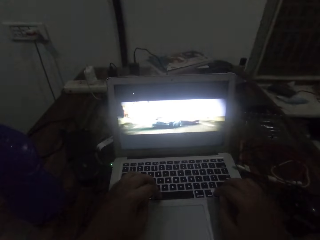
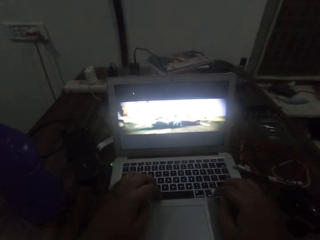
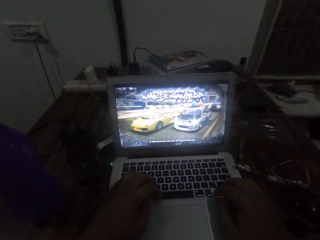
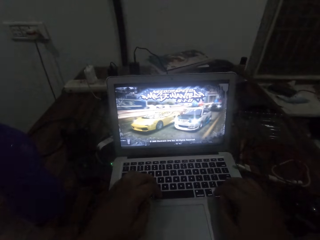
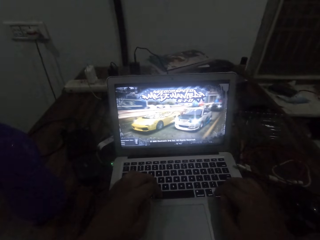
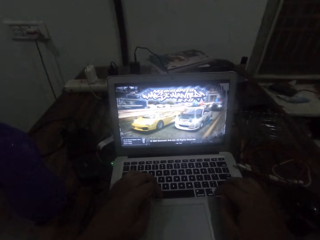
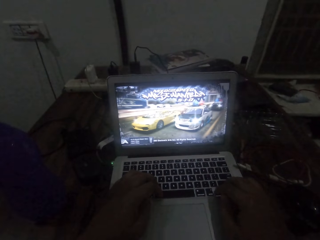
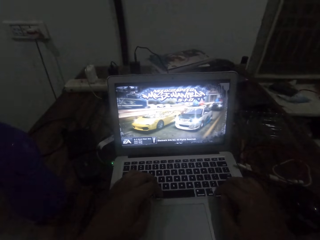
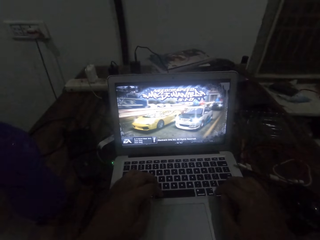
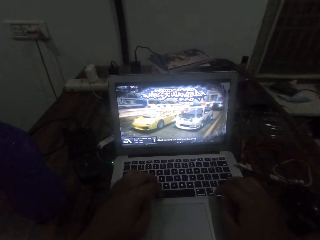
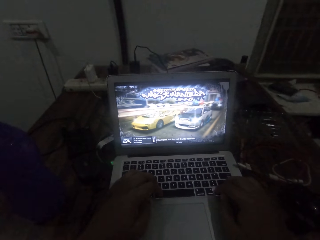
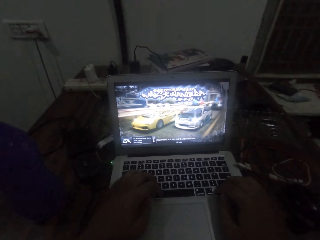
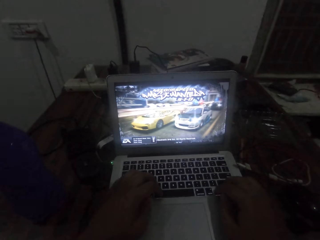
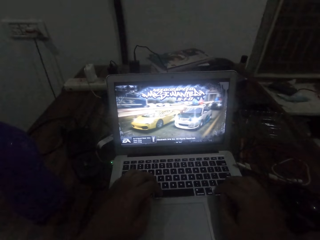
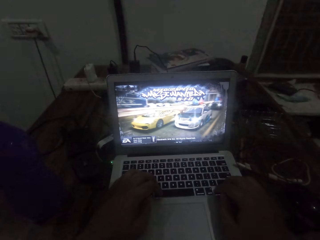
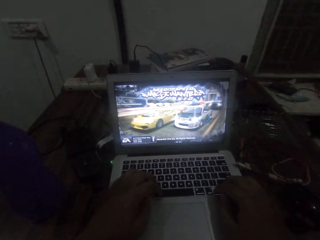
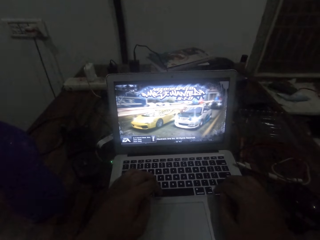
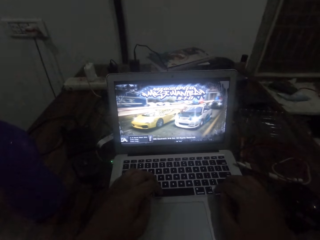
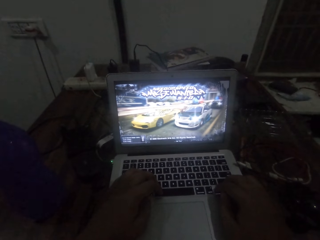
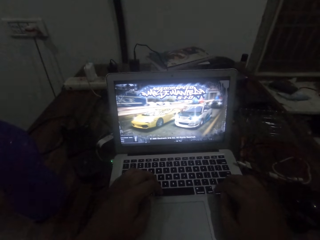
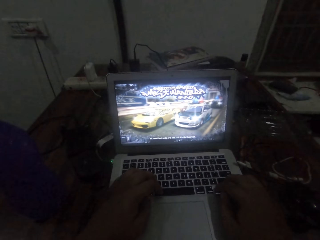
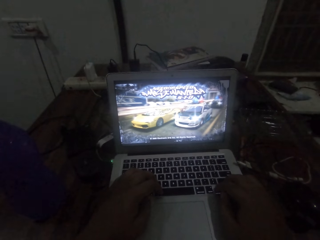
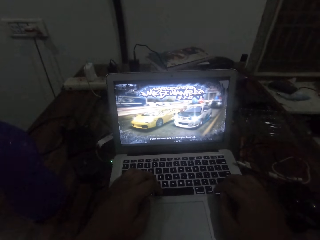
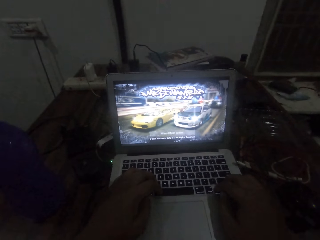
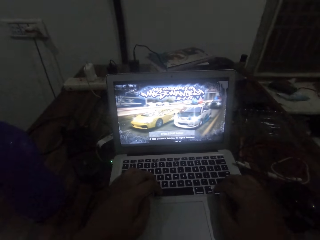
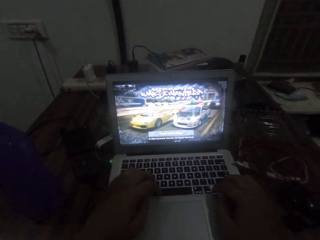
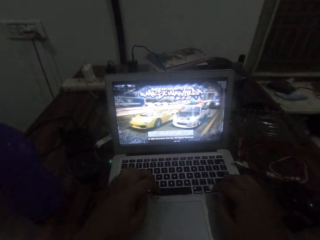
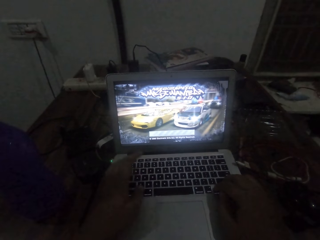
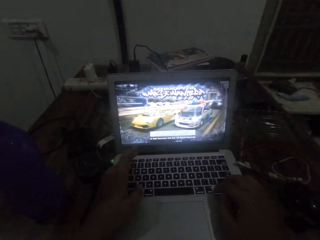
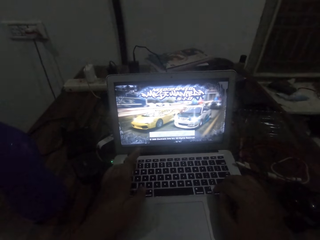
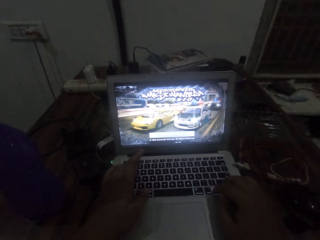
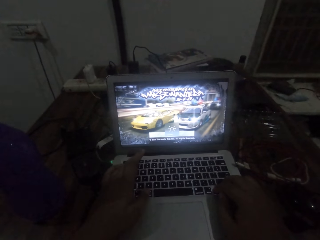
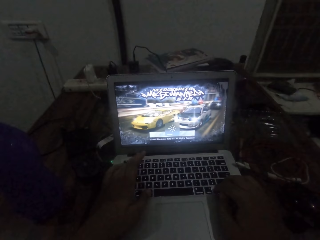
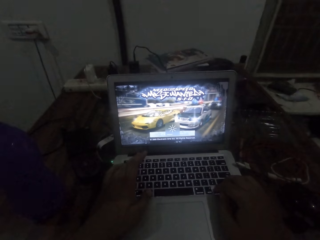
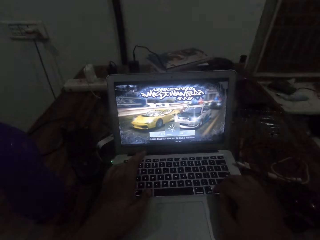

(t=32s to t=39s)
The camera wearer plays a video game on the laptop on the table.

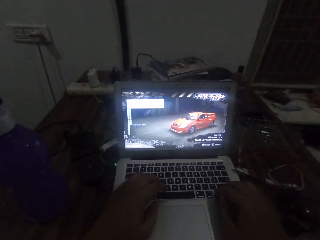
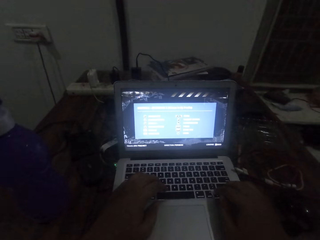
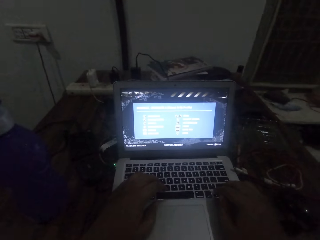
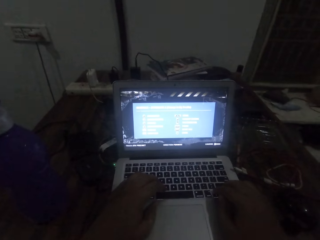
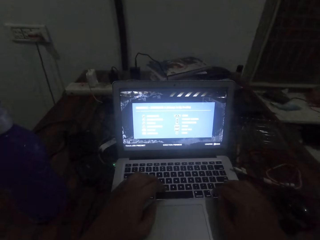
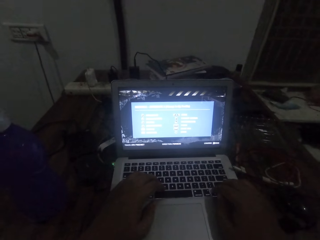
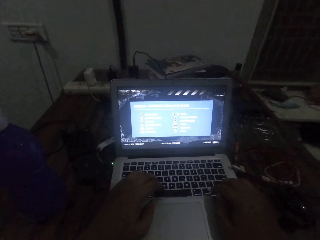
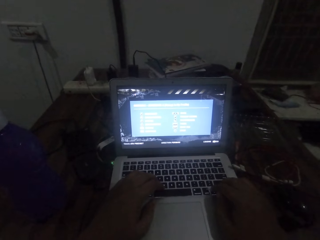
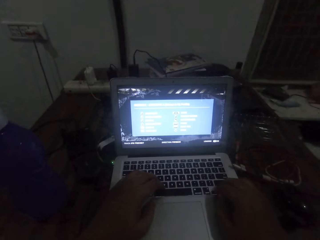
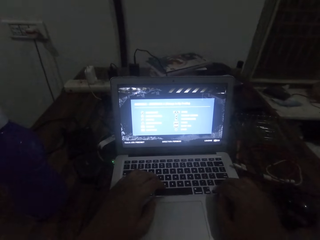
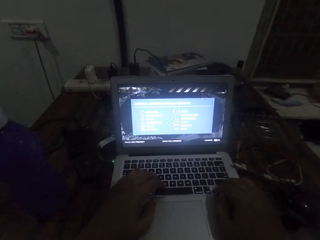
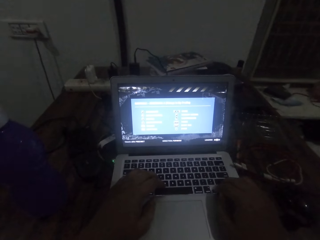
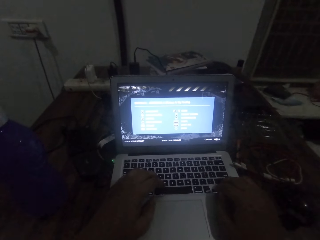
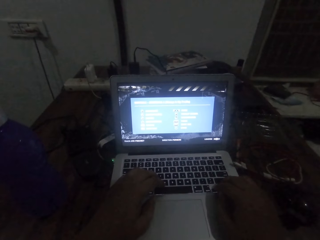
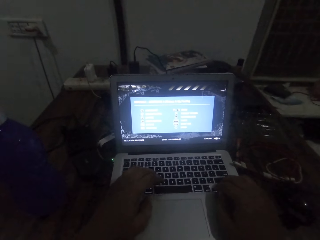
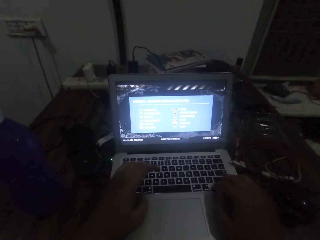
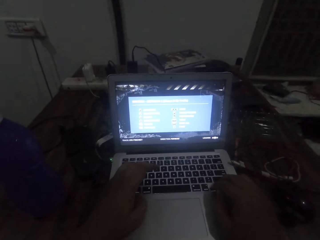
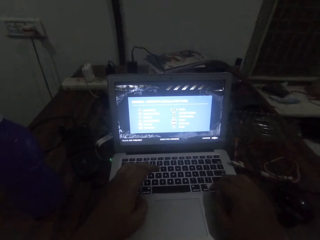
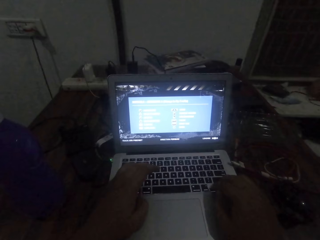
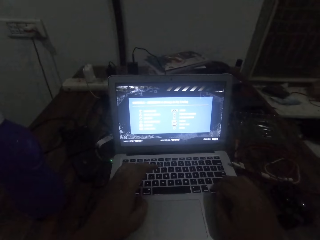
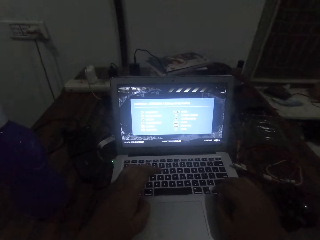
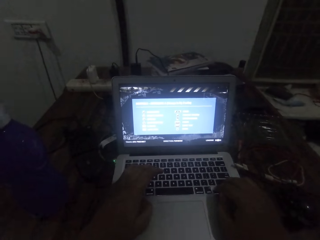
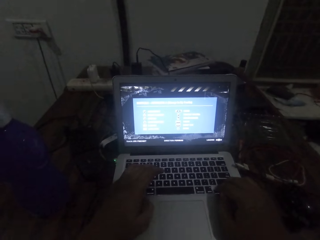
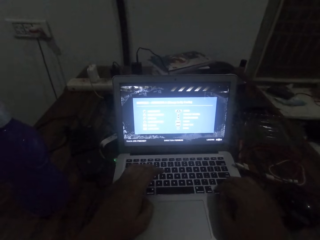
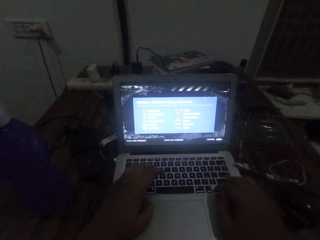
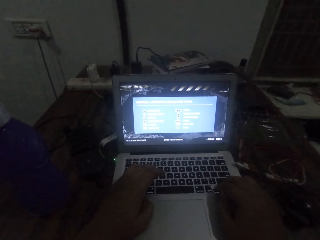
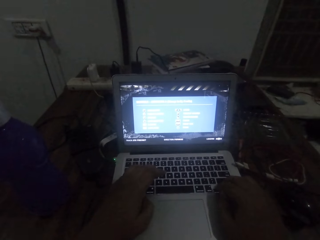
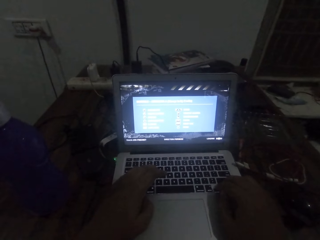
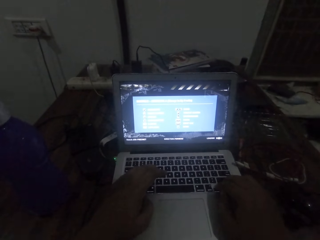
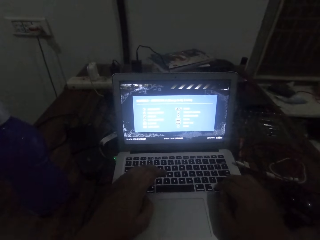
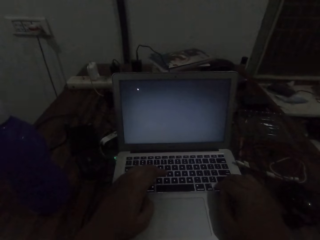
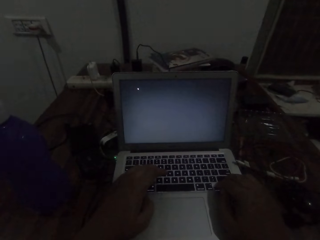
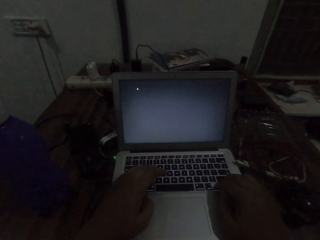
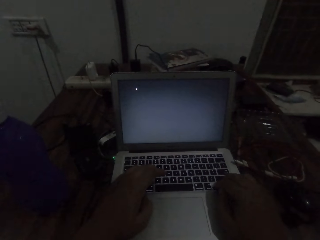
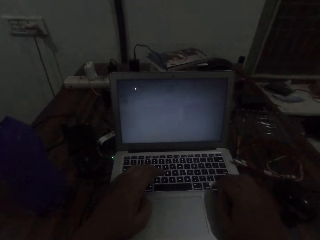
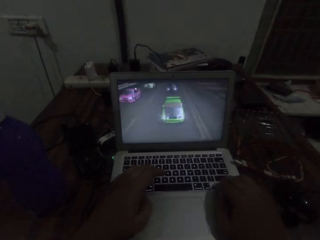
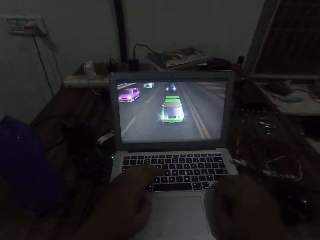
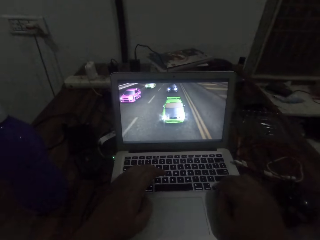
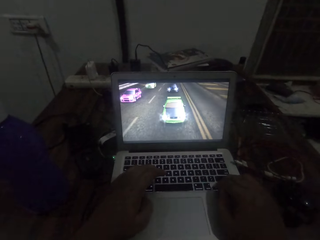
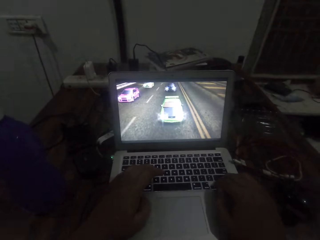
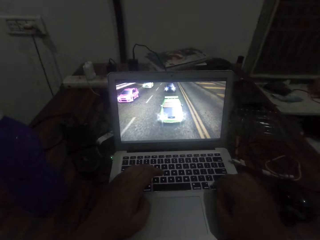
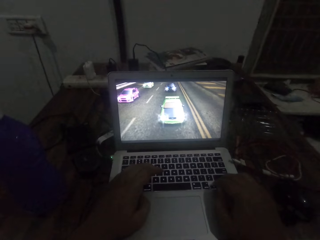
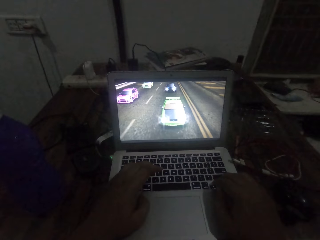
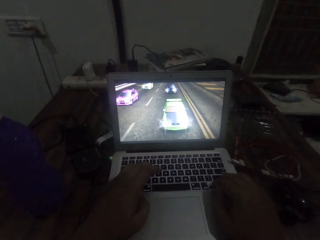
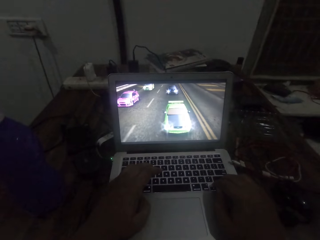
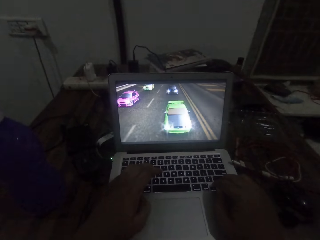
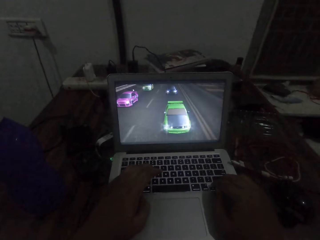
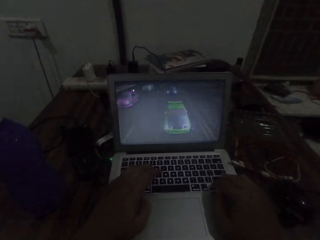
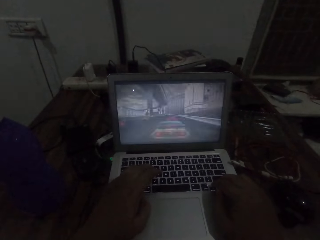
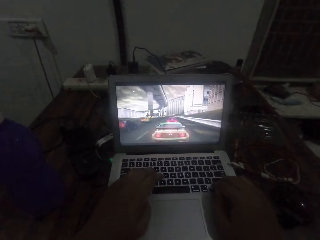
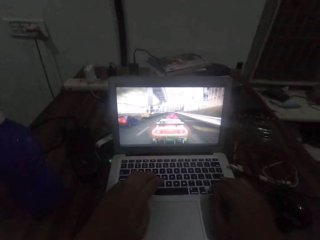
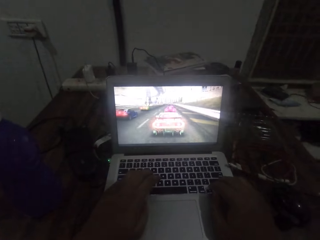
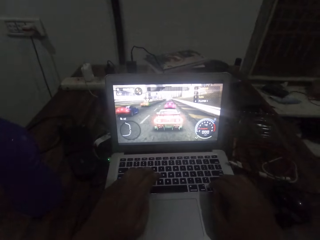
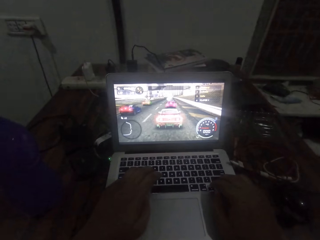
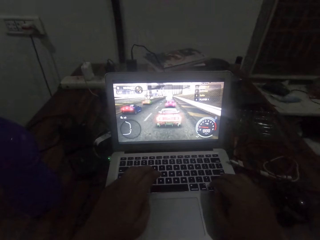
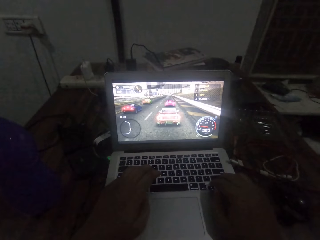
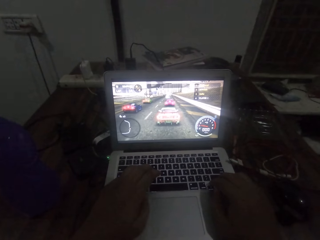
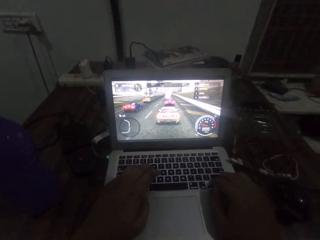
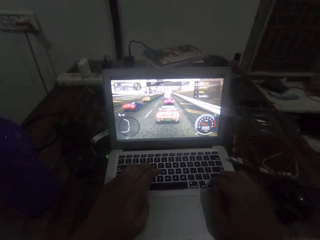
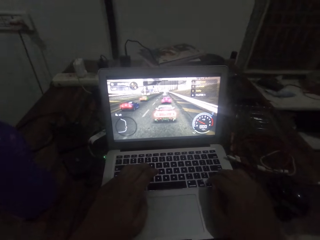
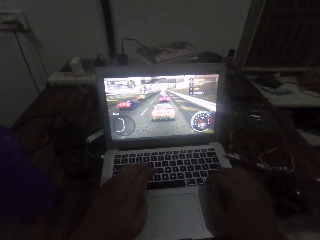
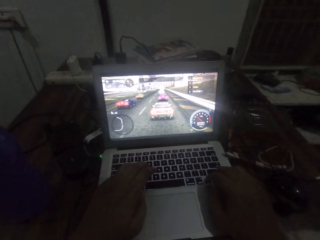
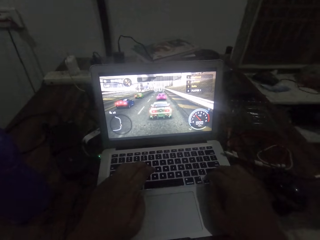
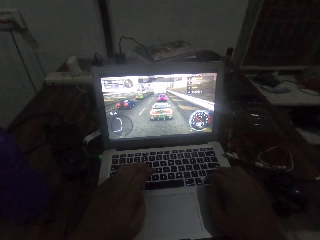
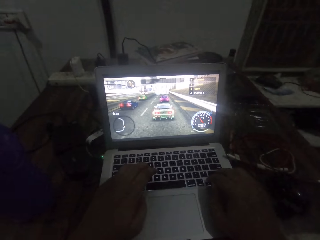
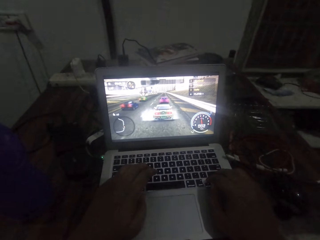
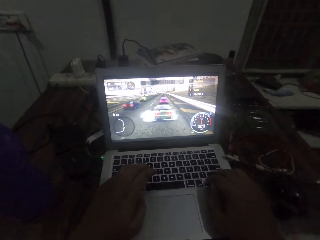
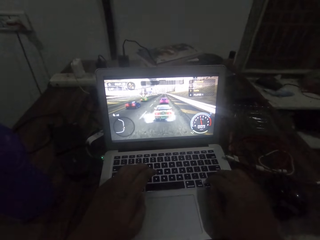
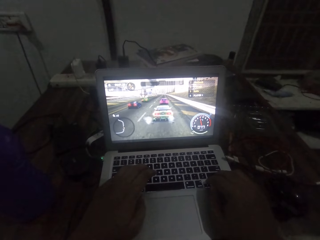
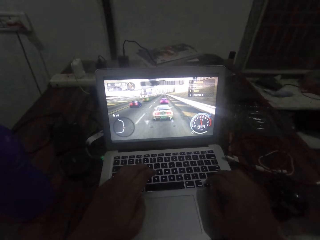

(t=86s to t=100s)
The camera wearer operates the laptop on the table. They play a video game on the laptop on the table.
